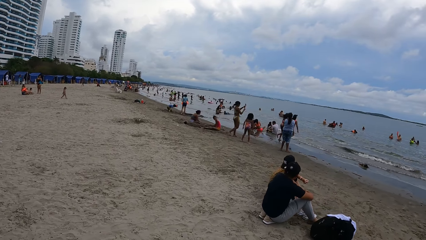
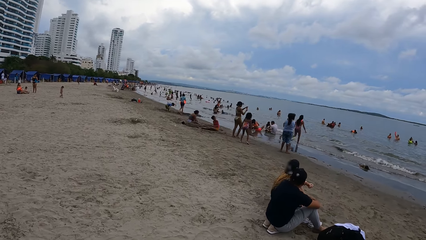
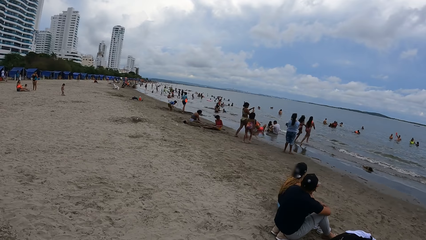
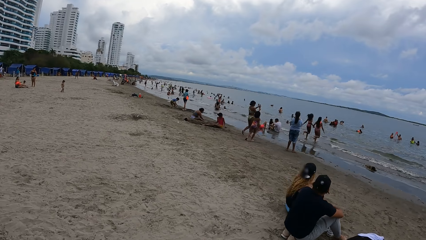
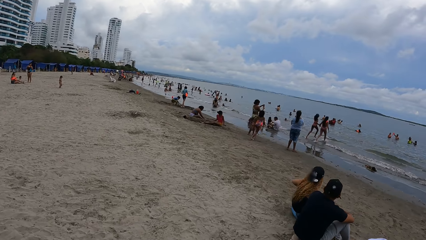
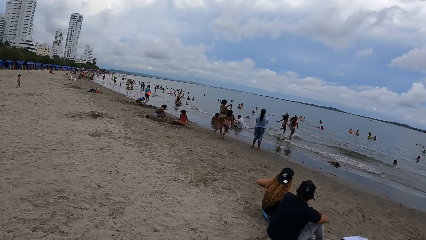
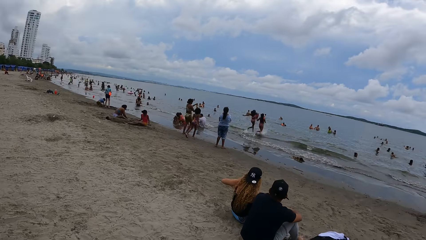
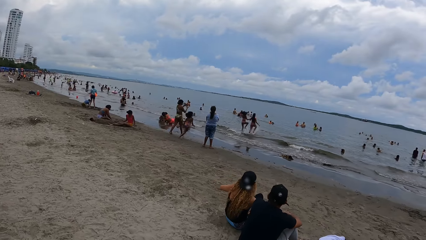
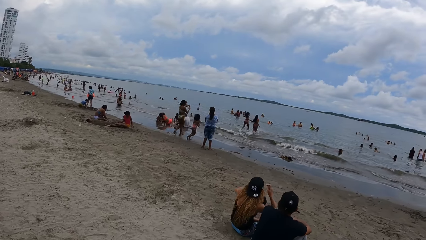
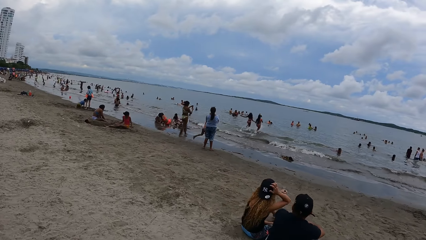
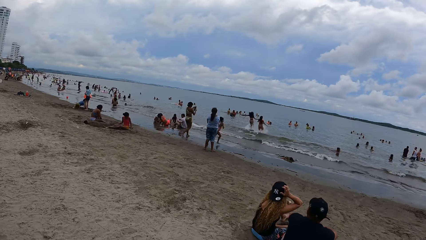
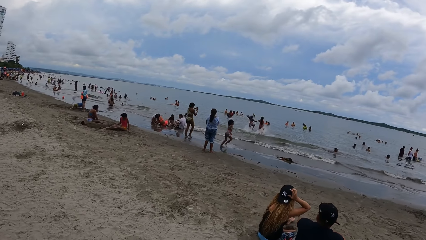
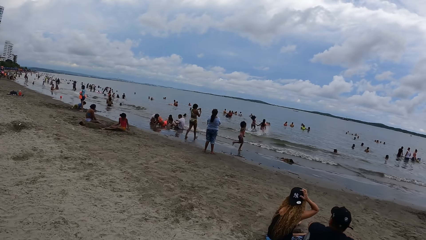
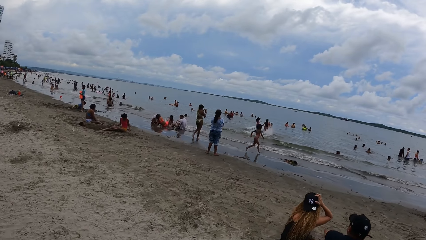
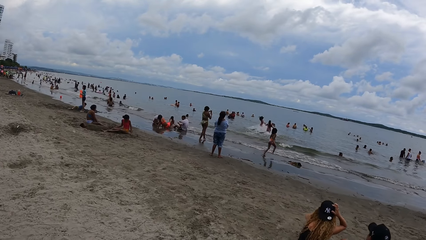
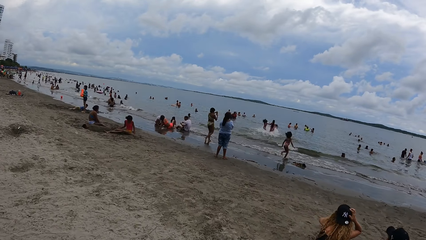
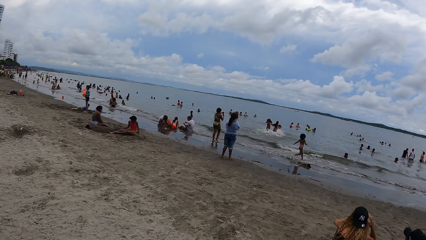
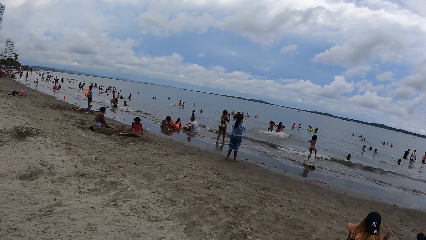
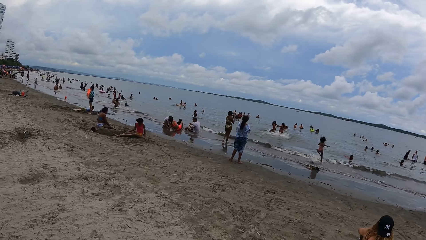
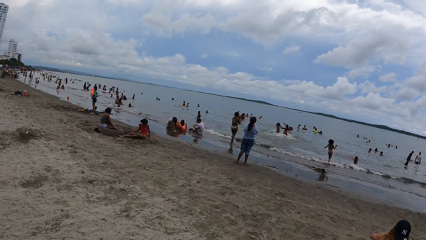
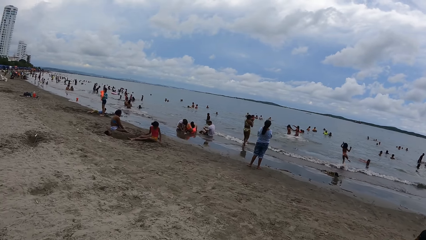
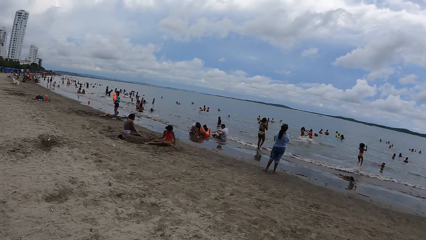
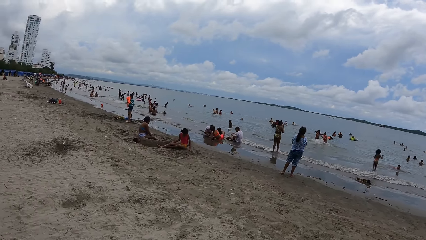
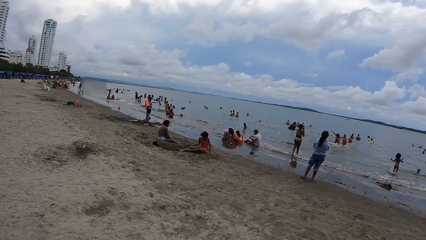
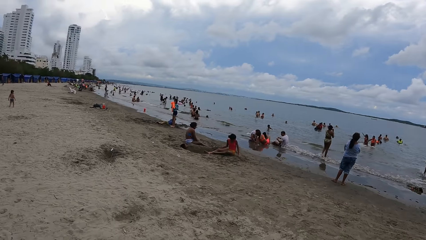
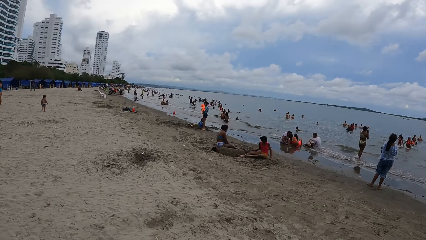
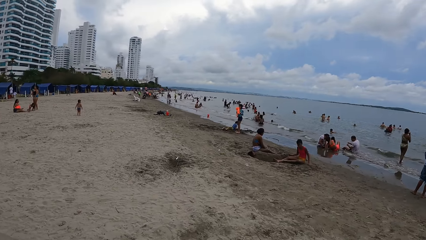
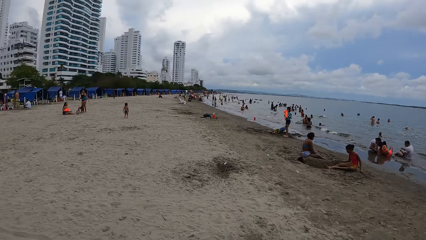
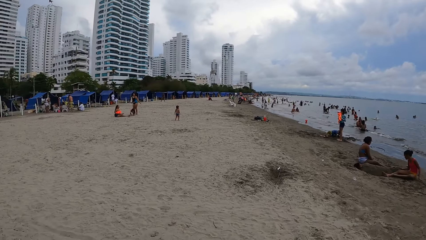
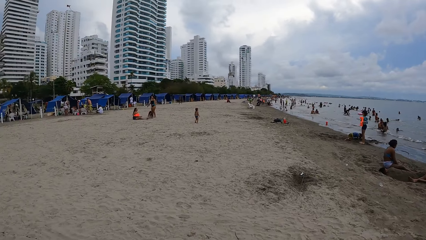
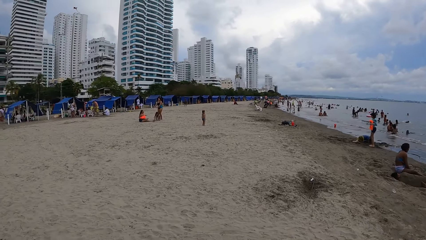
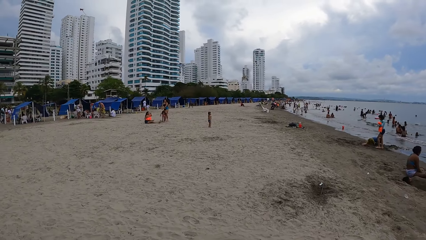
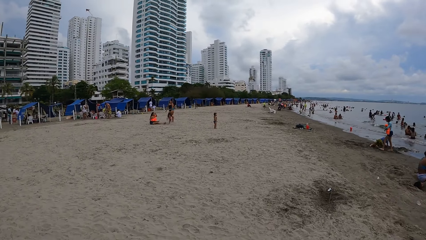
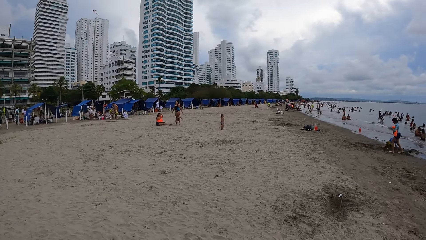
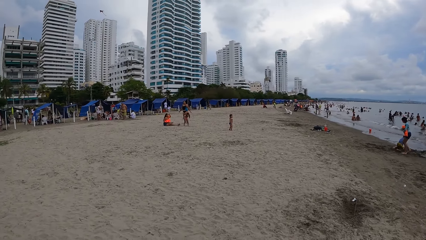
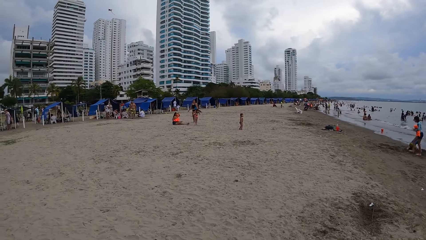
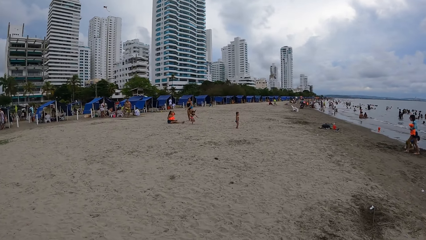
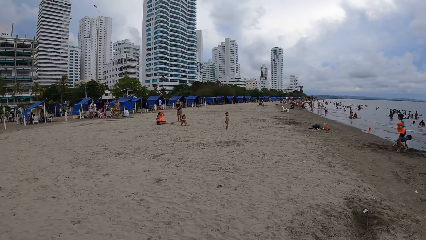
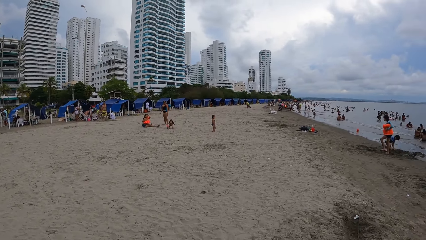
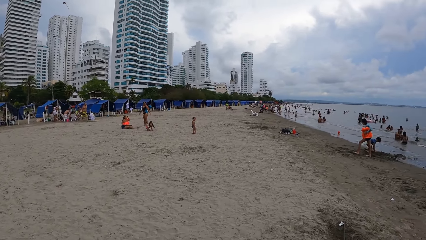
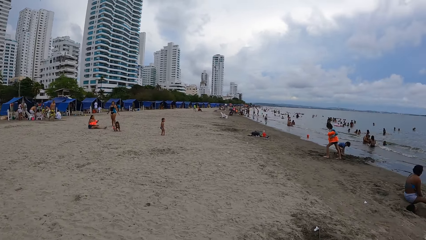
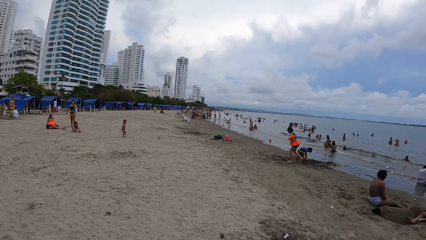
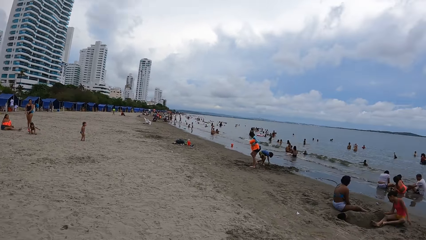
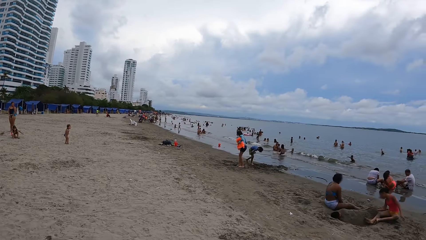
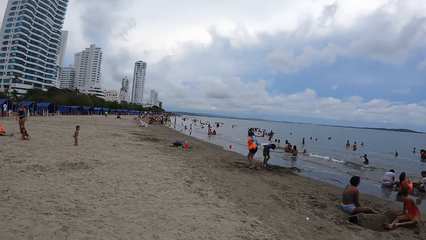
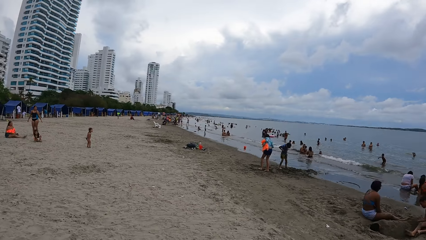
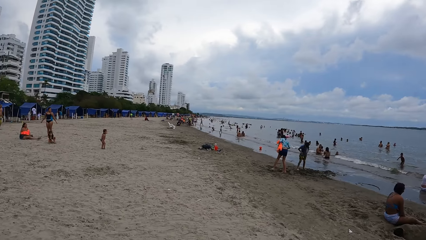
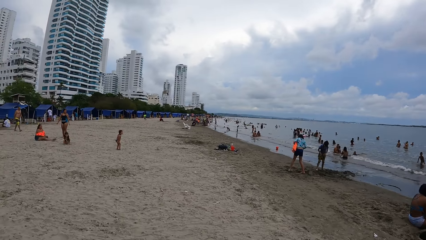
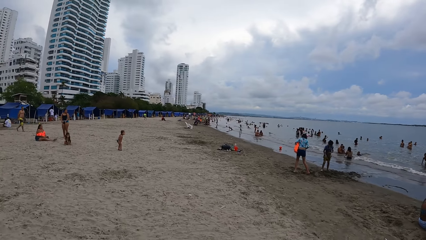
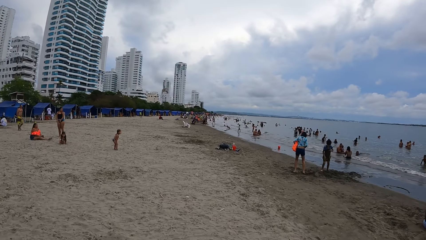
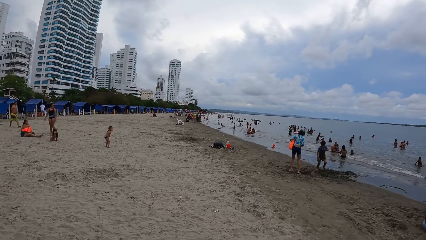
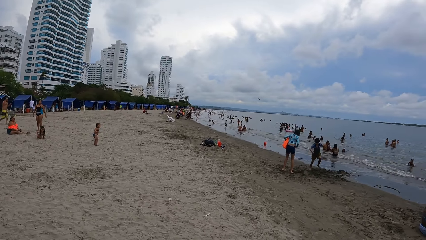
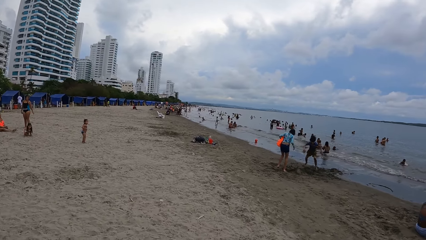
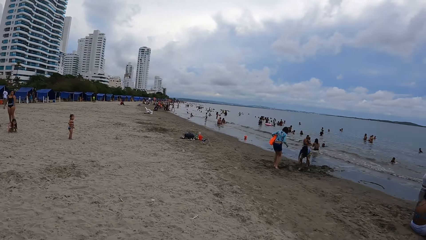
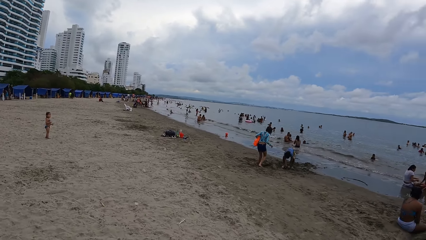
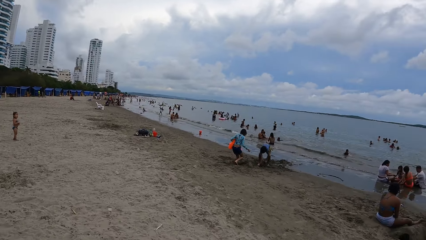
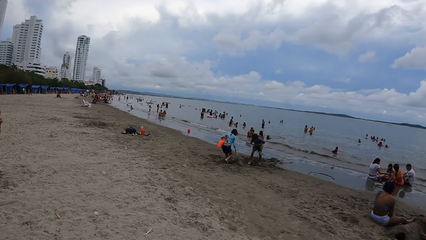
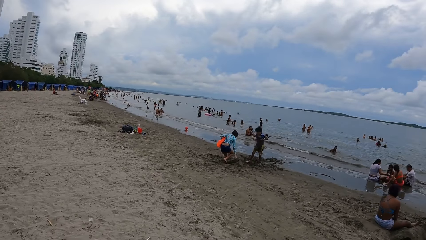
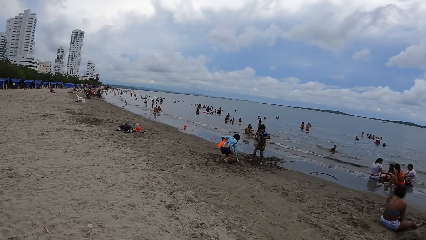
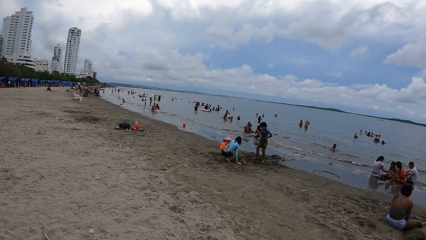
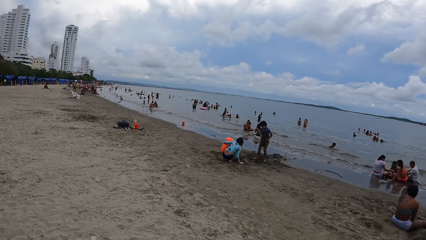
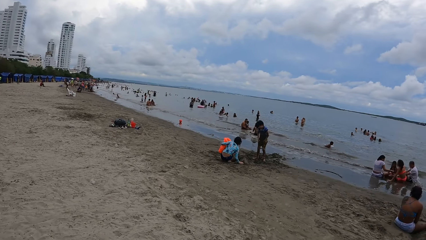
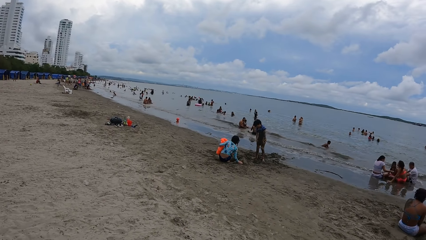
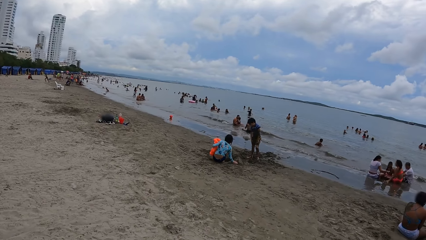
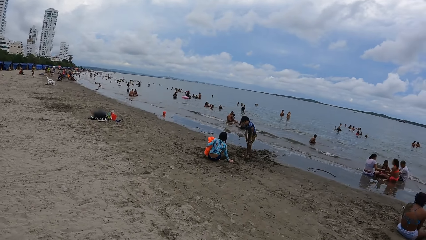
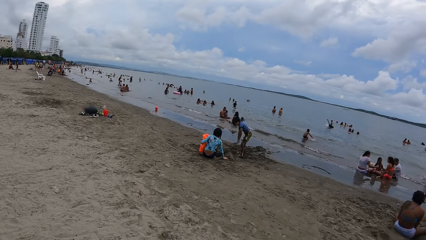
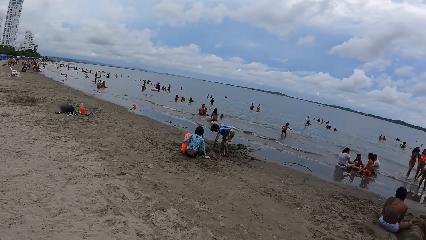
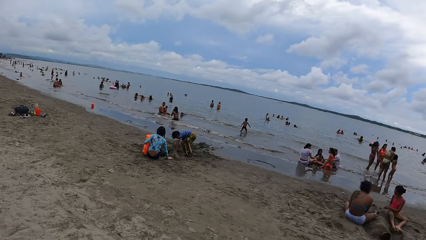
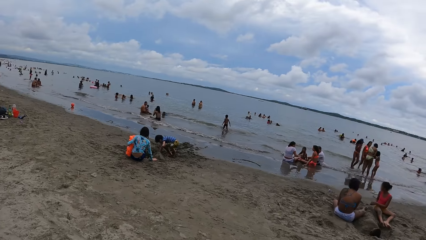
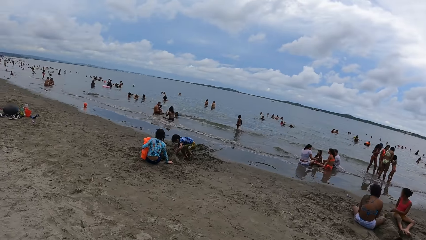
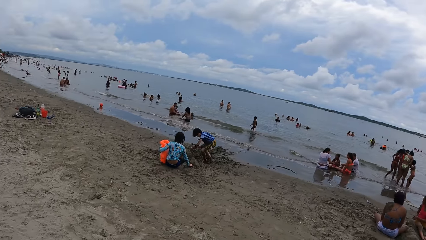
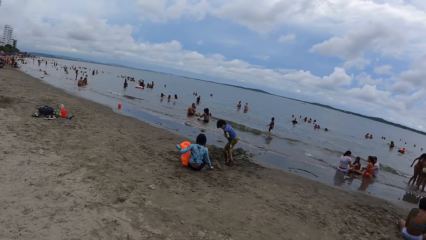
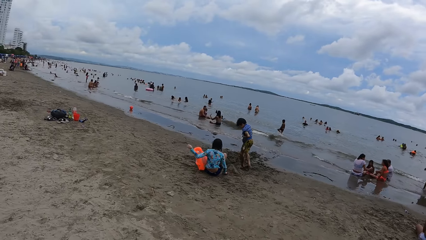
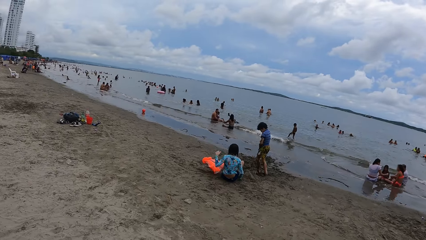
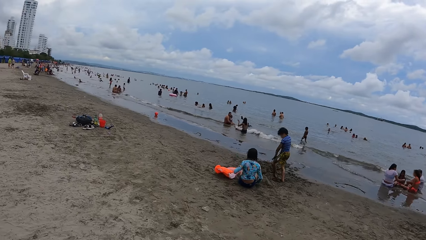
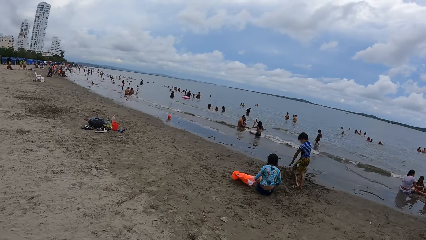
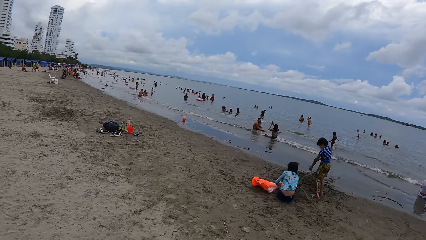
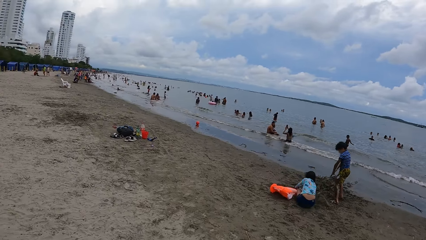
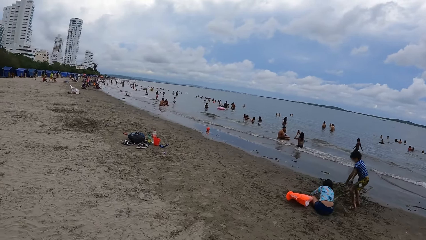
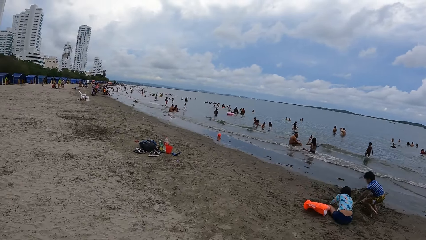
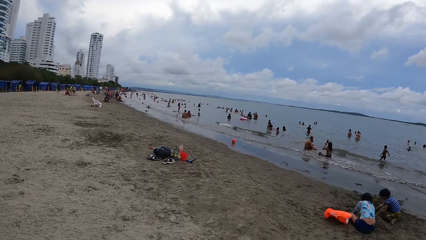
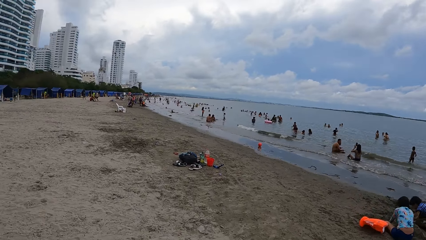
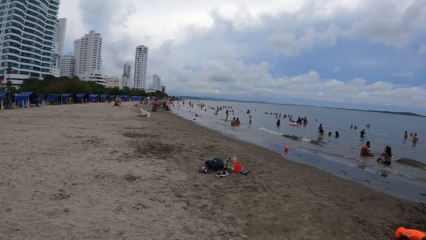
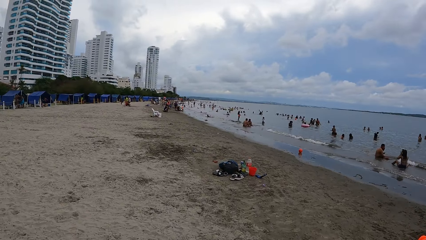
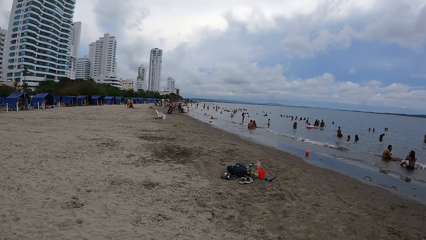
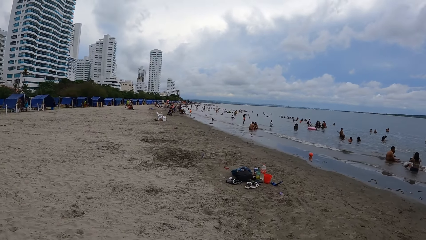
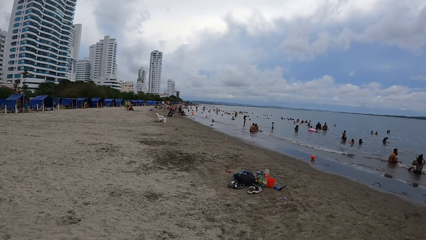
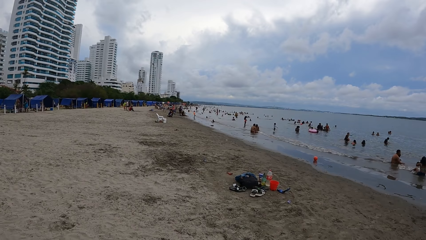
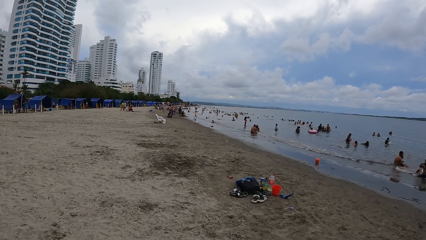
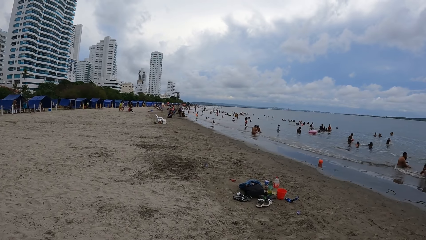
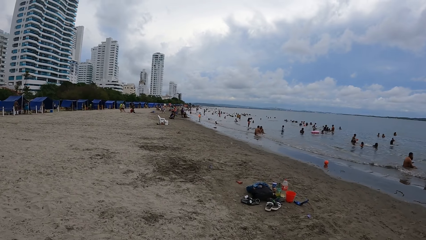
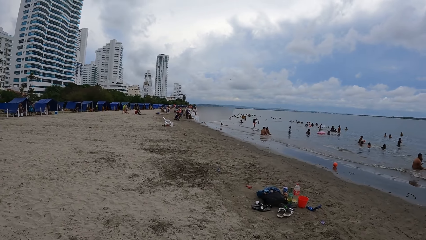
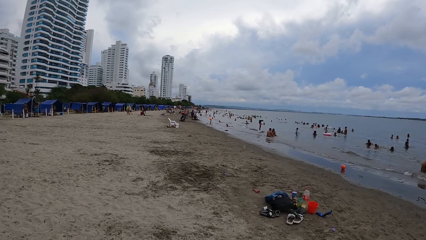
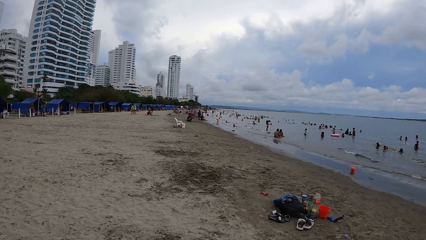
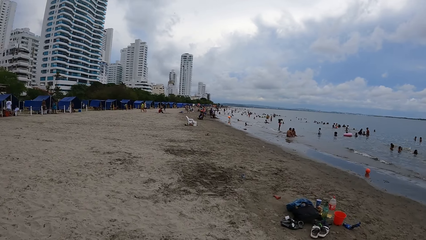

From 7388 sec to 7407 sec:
The camera wearer looks around the beach, walks along the beach, looks around the beach and walks along the beach. They look around the beach, walk along the beach, look around the beach and walk along the beach.
